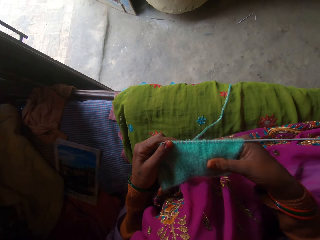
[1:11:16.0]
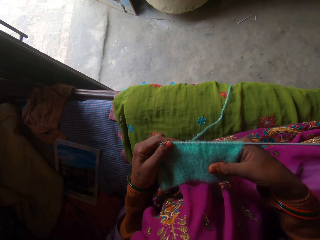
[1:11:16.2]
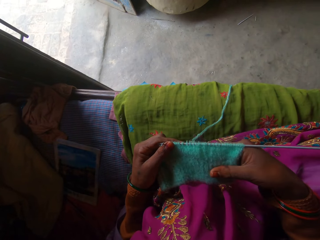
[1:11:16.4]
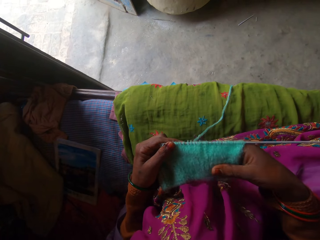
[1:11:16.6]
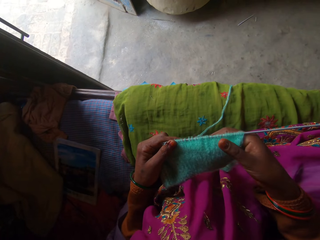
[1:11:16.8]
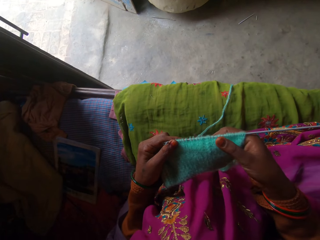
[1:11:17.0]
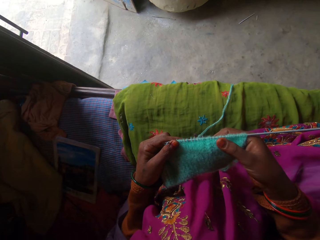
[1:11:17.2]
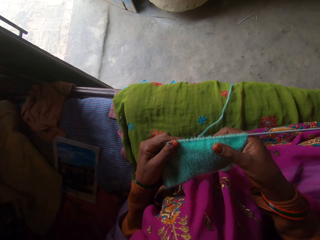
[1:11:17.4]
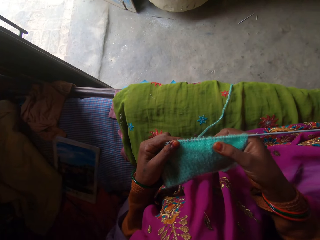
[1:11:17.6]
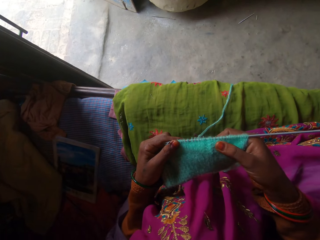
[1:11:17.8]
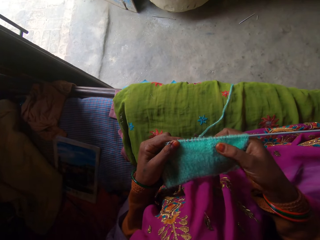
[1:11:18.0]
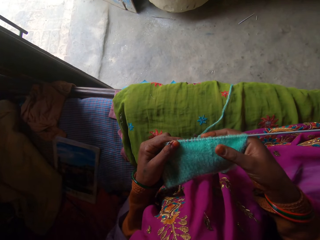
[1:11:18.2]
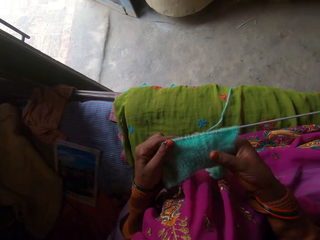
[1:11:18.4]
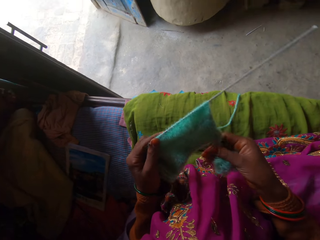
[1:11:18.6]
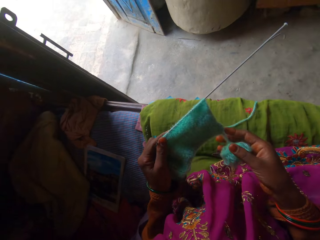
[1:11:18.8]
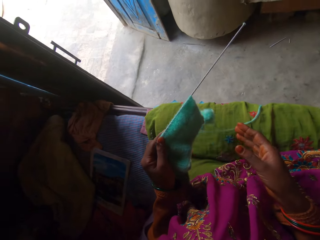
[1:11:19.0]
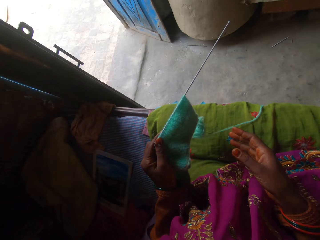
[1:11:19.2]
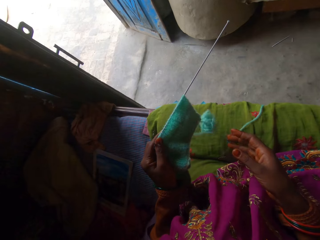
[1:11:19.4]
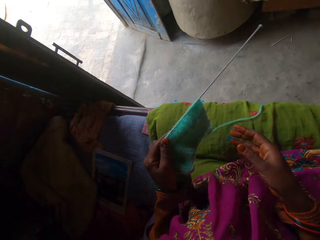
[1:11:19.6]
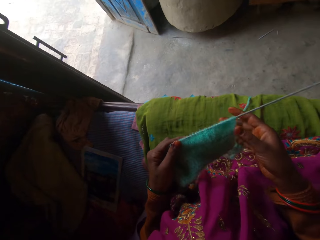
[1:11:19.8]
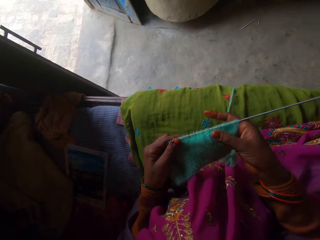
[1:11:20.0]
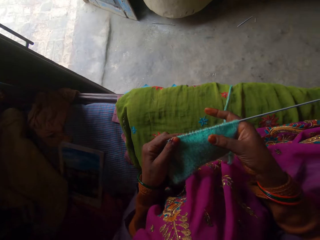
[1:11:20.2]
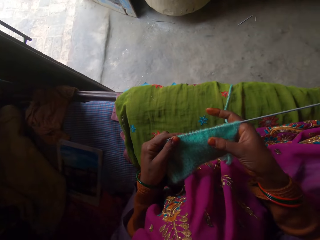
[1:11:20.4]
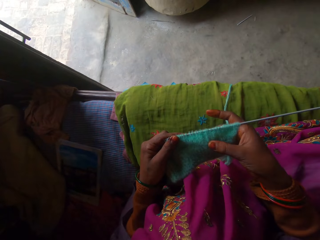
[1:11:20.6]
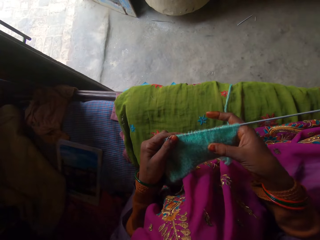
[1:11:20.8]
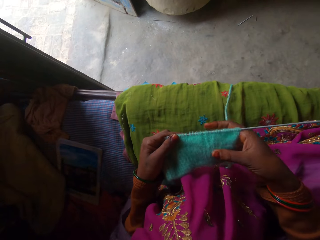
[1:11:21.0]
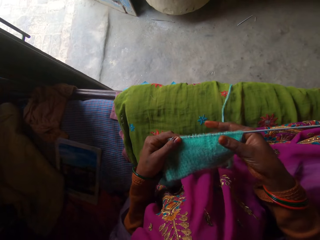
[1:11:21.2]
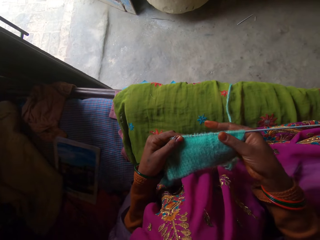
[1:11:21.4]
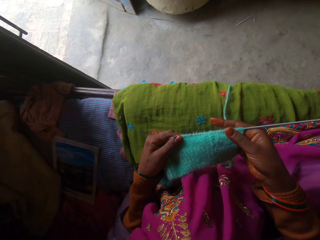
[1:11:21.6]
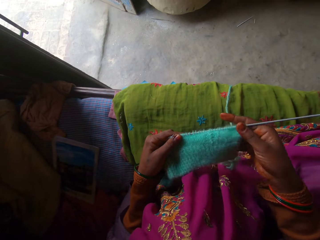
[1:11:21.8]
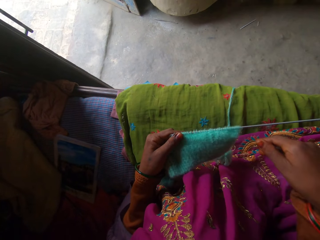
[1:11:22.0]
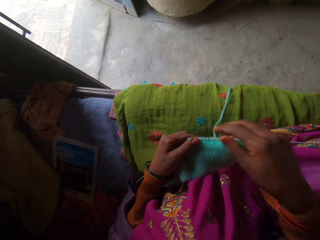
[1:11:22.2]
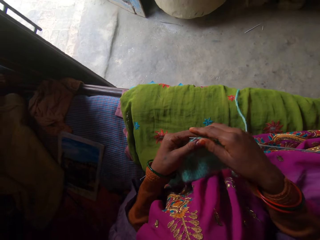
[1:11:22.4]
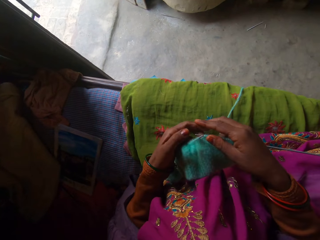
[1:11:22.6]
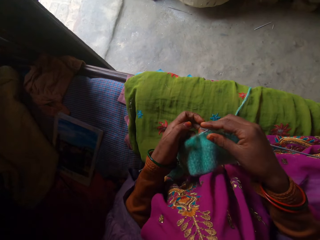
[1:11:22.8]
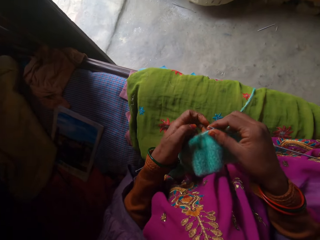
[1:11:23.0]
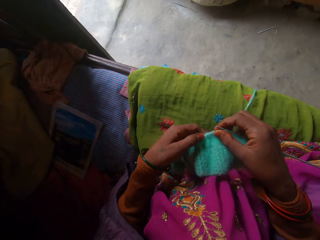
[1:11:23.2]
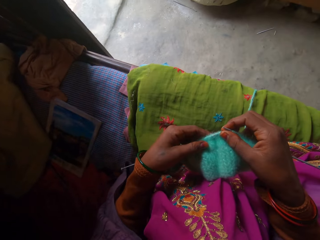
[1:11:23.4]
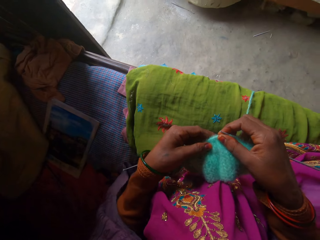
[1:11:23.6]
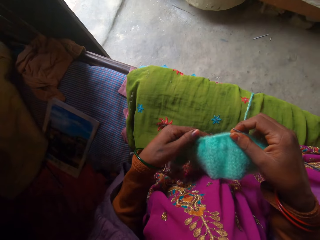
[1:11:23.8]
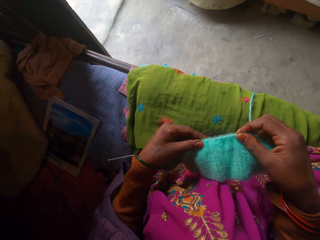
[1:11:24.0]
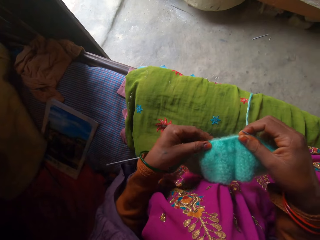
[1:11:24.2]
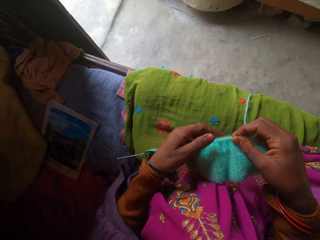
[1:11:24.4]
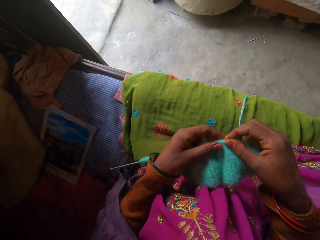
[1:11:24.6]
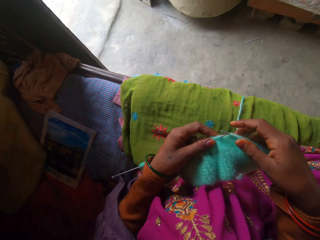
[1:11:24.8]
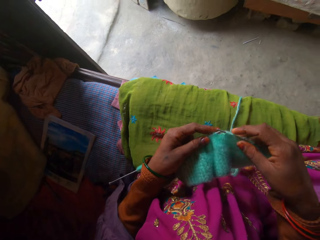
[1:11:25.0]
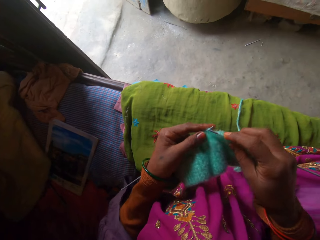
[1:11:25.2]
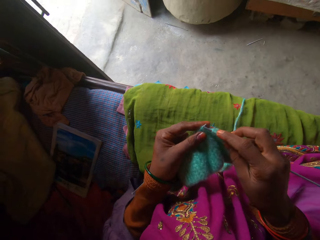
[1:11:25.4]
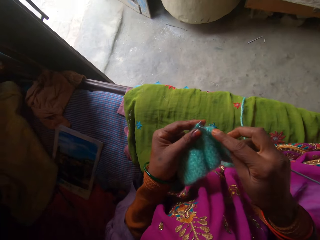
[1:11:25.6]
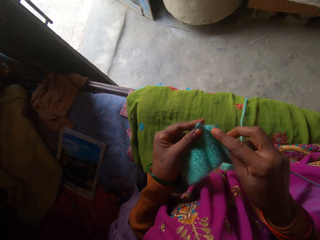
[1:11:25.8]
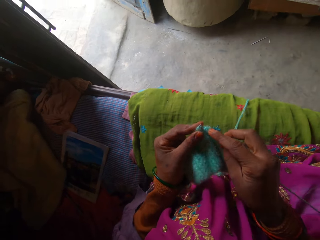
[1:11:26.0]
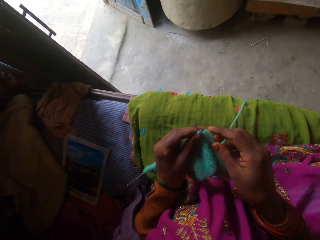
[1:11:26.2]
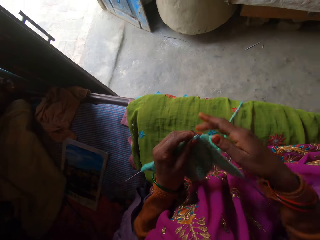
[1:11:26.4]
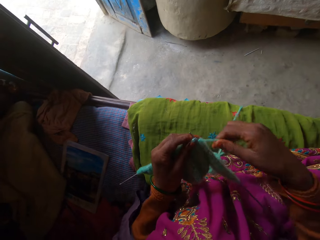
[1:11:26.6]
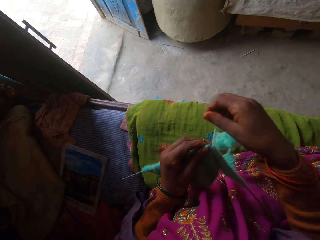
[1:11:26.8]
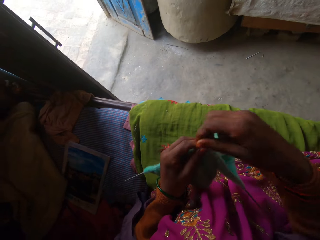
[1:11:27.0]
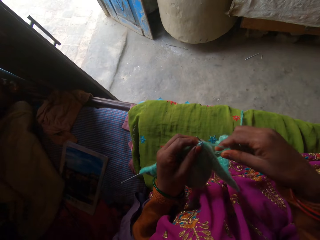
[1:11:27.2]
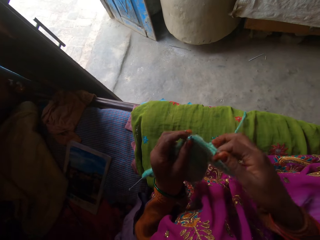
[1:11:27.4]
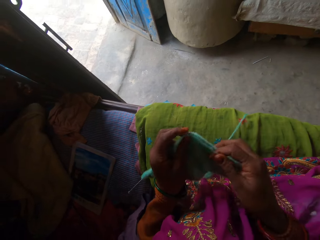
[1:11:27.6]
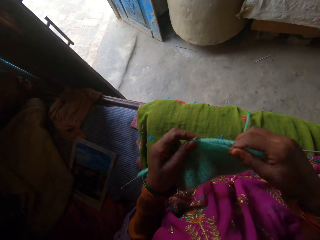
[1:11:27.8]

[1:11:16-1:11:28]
The camera wearer holds the fabric on the knitting needle with her right hand. She pulls the fabric on the knitting needle with her left hand. She knits the fabric with a pair of knitting needles and a yarn in both hands.

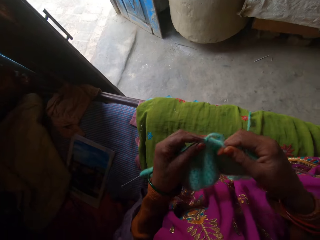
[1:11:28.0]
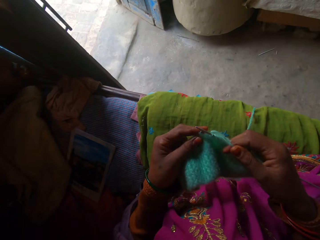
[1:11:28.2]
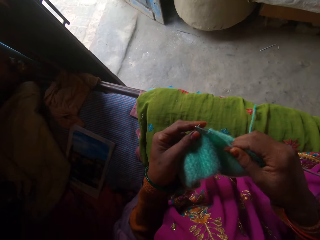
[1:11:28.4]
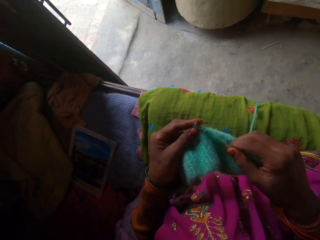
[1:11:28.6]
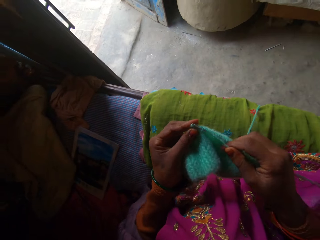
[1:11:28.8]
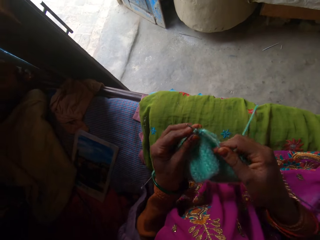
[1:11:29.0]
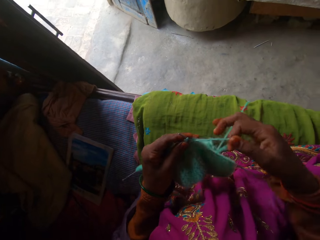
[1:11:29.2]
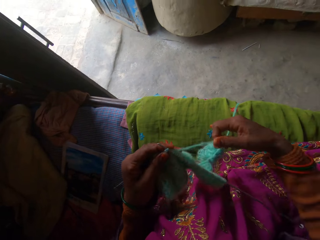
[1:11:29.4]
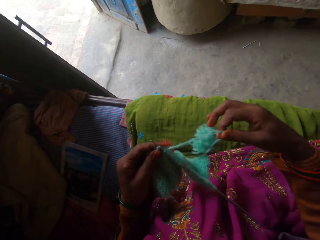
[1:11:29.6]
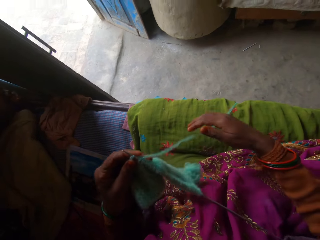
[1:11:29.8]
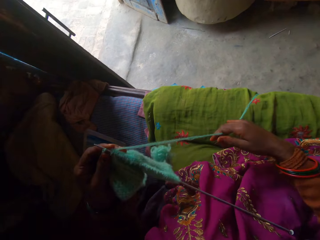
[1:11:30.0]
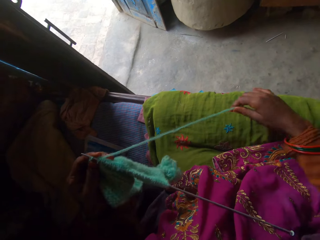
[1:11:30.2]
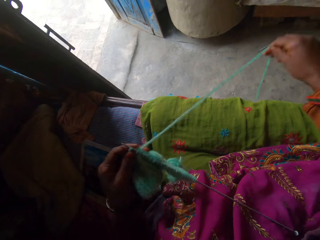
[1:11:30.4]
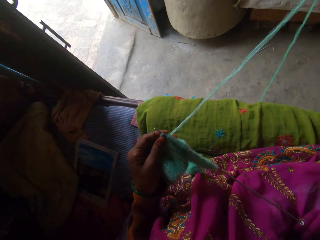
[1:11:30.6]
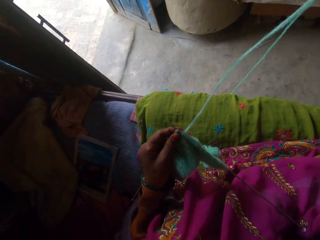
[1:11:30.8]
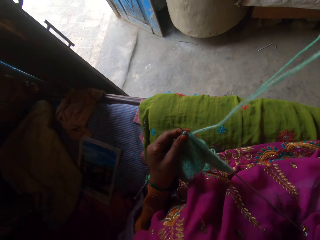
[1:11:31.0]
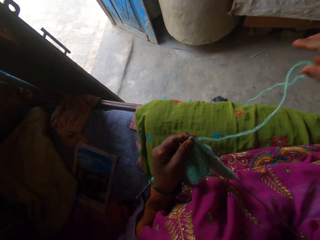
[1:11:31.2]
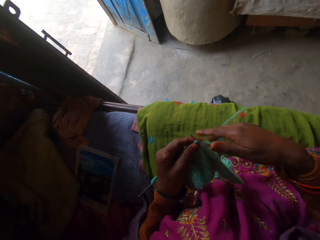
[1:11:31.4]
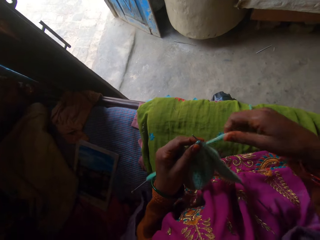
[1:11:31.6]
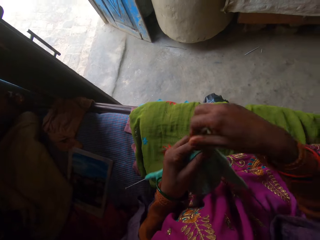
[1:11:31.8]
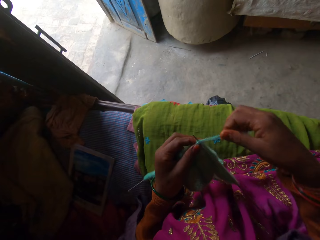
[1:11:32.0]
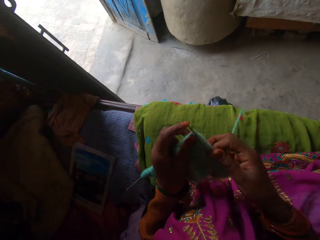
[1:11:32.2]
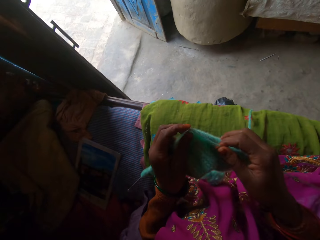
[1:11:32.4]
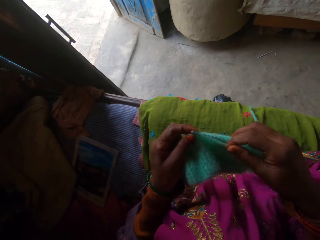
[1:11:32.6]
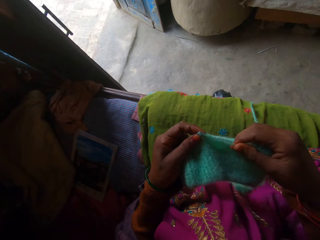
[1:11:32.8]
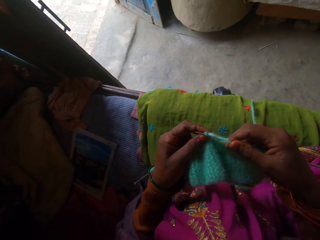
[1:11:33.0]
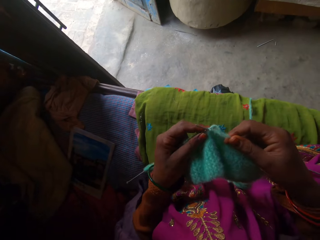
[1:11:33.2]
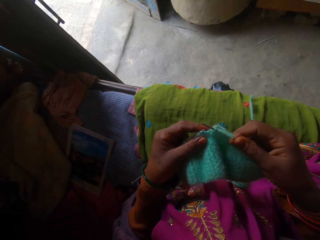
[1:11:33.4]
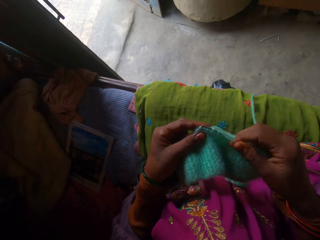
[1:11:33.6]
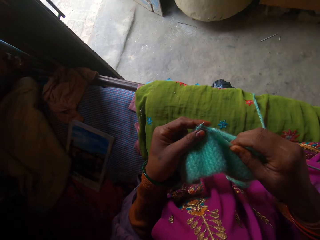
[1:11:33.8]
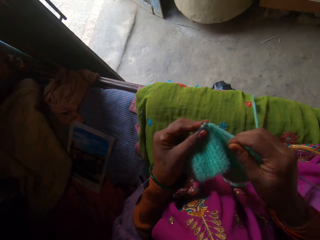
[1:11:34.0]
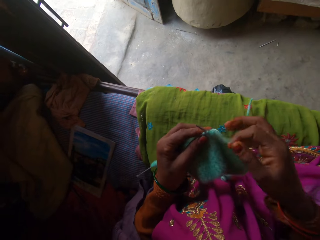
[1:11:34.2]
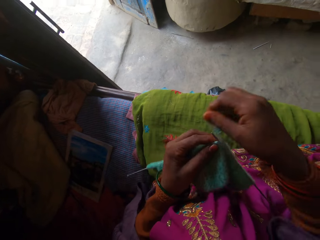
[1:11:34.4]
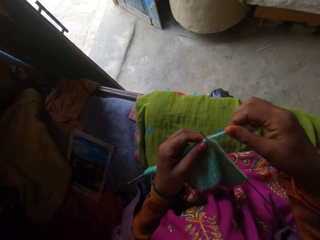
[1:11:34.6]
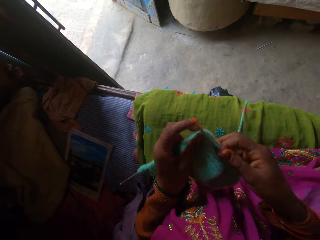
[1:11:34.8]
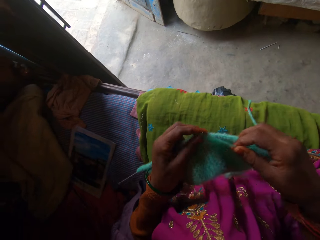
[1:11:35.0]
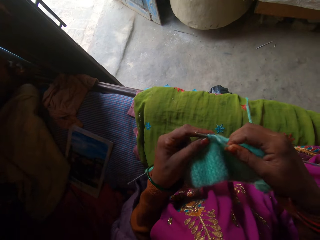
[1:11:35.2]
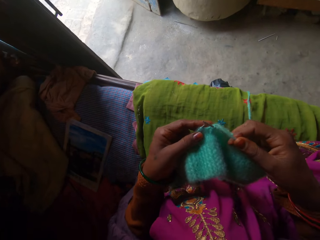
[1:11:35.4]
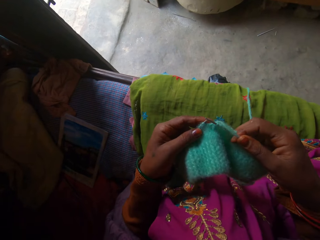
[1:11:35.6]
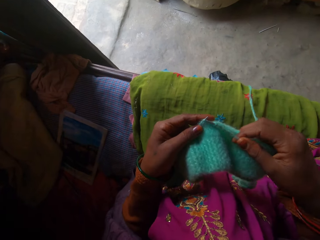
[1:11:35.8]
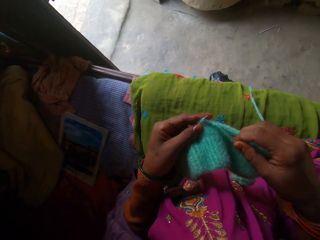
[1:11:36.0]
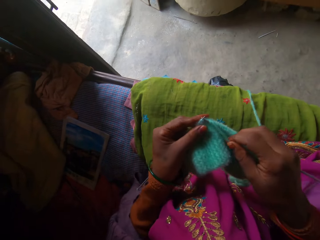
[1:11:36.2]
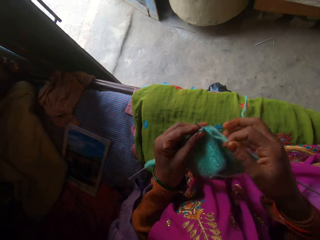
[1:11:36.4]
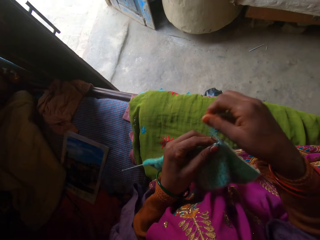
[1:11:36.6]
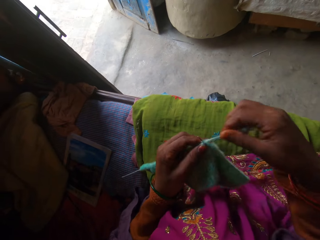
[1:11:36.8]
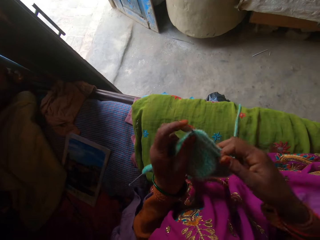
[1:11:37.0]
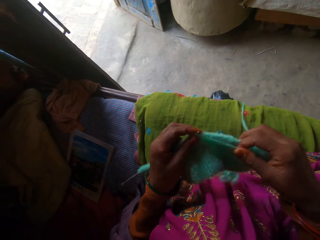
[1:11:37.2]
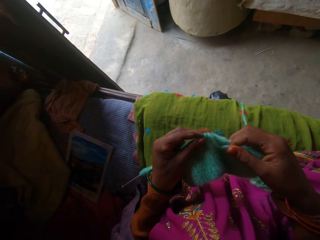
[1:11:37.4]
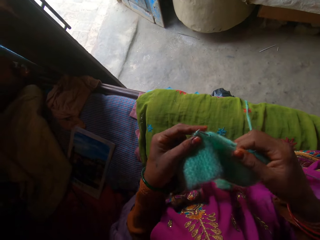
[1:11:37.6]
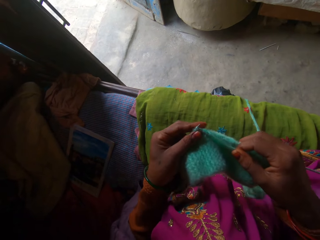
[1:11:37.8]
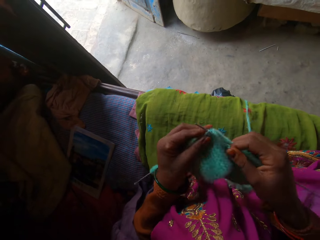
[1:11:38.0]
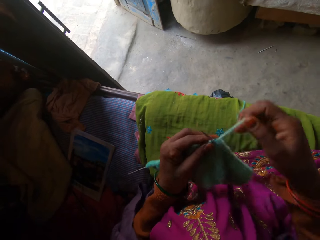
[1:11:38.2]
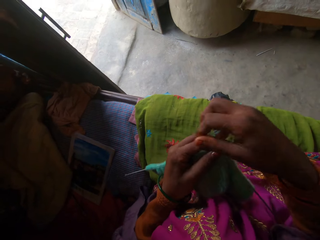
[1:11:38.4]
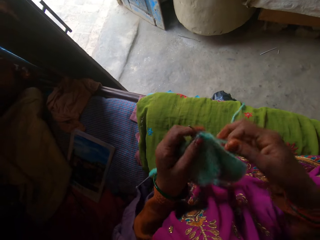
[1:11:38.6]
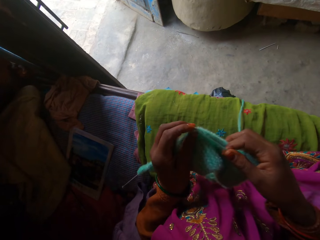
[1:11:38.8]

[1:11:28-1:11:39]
The camera wearer raises the yarn with her right hand. She pulls the yarn. She knits the fabric with a pair of wood knitting needles and a yarn in both hands.
